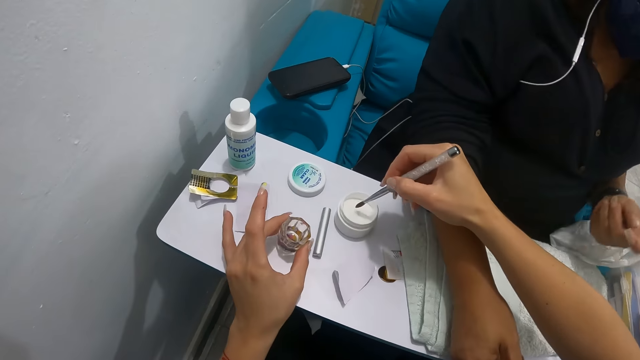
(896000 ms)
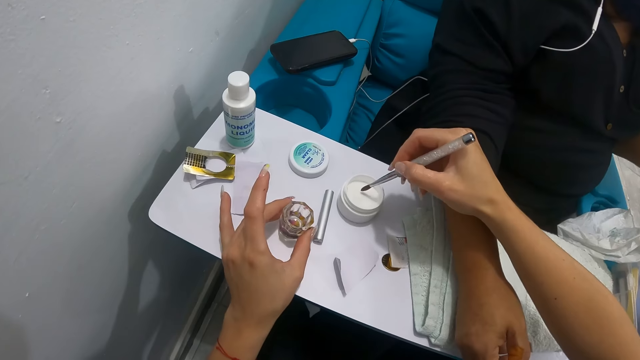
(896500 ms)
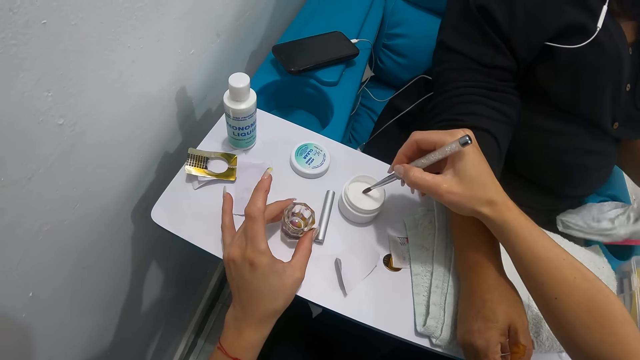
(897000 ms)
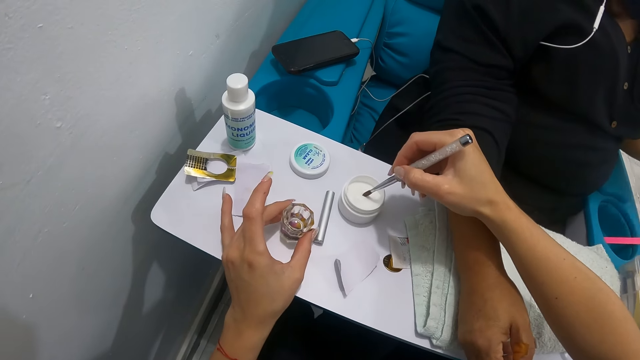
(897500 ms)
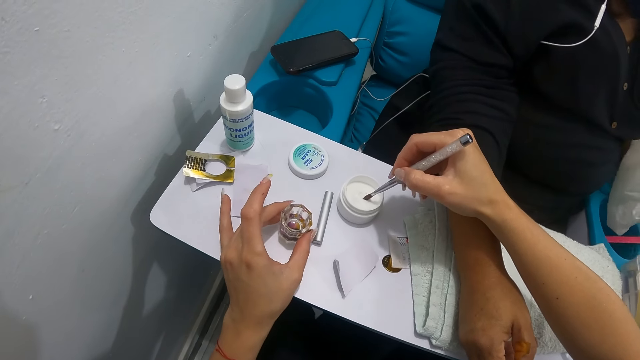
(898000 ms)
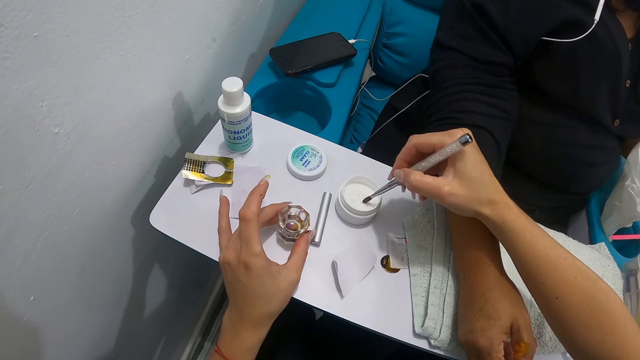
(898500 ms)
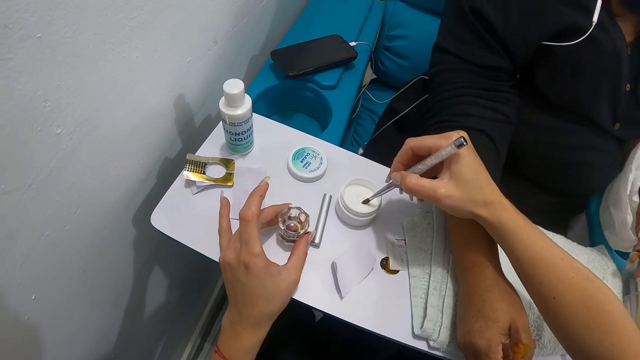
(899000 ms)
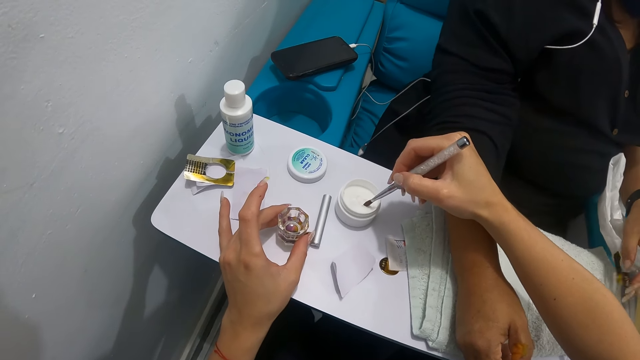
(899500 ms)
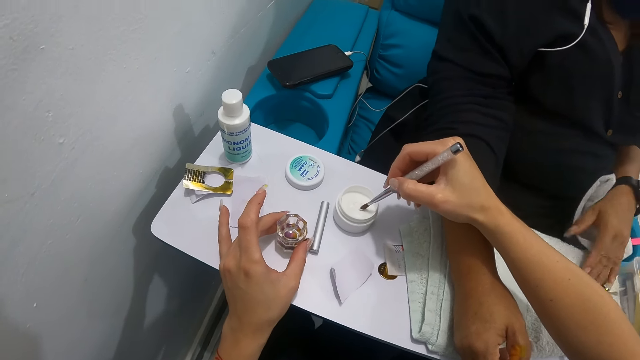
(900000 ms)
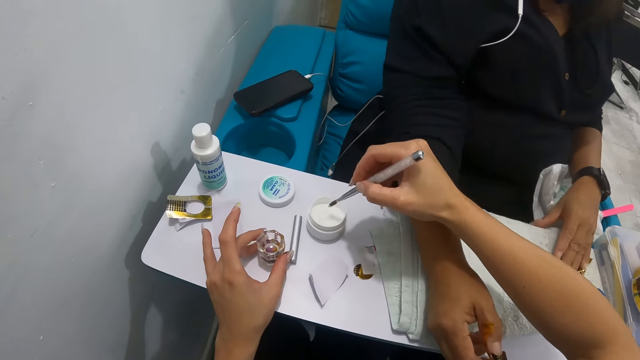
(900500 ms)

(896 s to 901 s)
The camera wearer drops the container on the table with her left hand. The woman moves her hand. The camera wearer dips the brush in the nail polish. The woman adjusts the plastic bag on the arm of the massage chair with her left hand. The camera wearer takes some nail powder from a nail powder container on the table with the nail brush in her right hand. The woman holds a paper bag and drops the paper bag. She drops the stripping tape in her left hand on the table. She drops the towel.

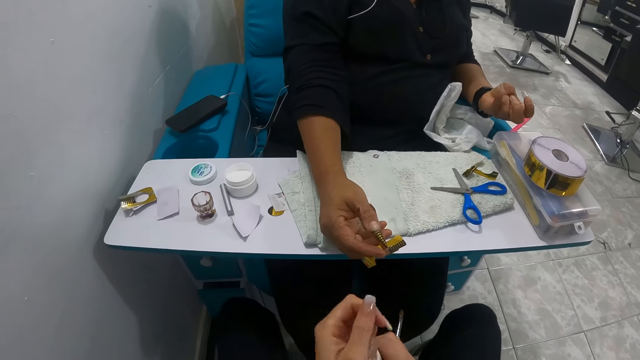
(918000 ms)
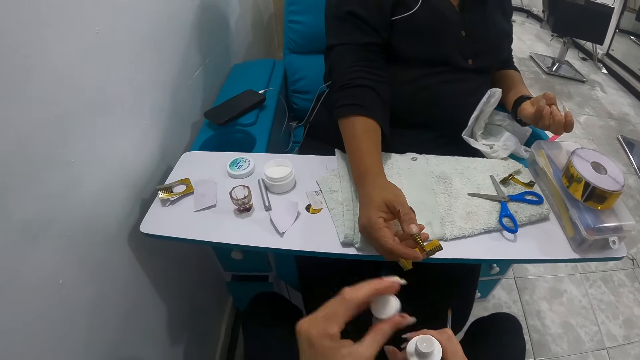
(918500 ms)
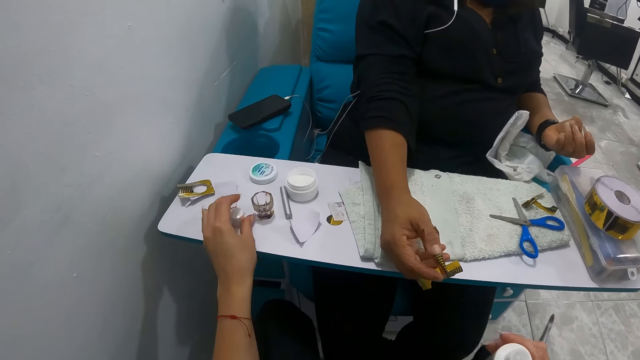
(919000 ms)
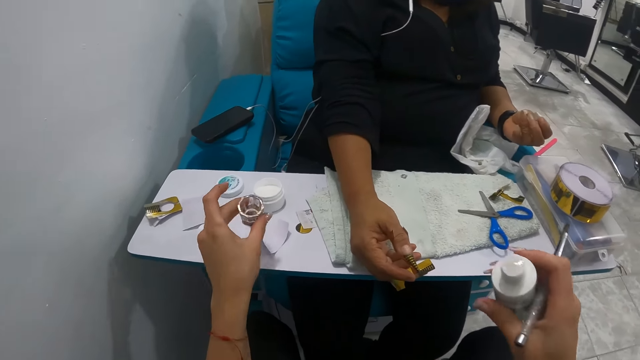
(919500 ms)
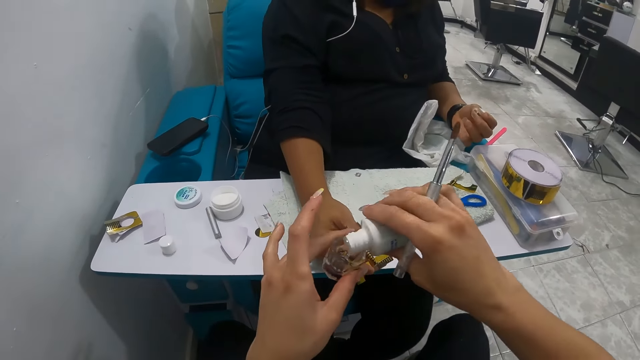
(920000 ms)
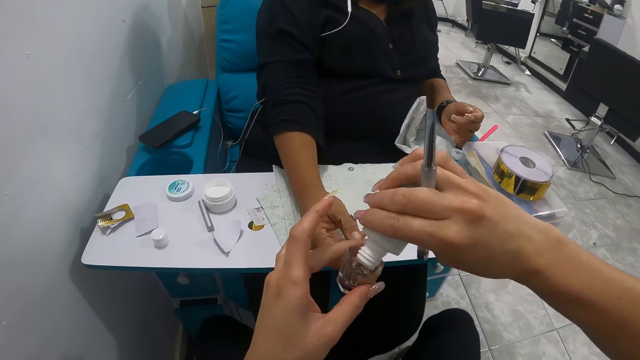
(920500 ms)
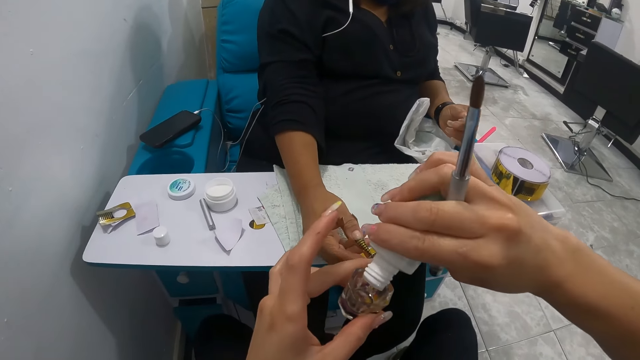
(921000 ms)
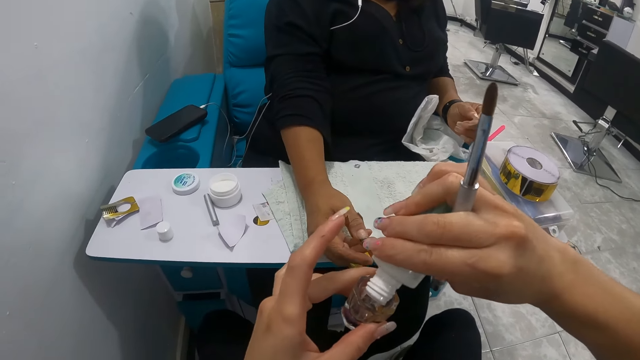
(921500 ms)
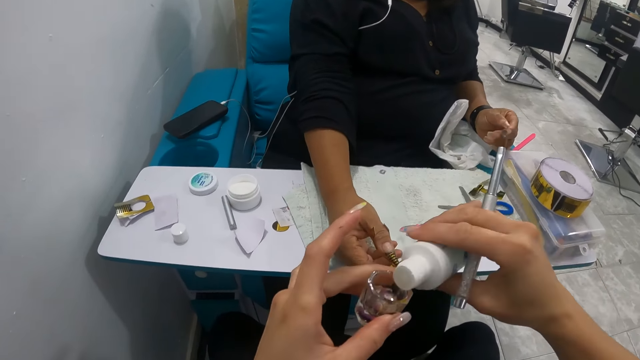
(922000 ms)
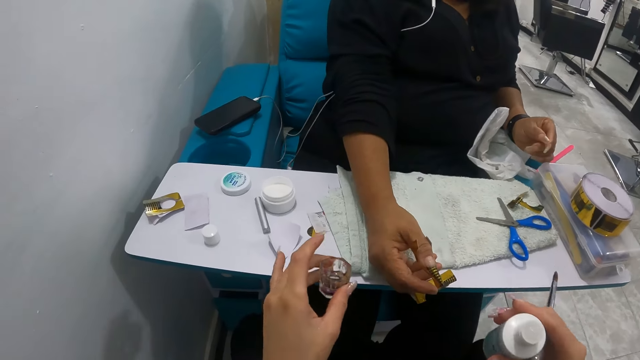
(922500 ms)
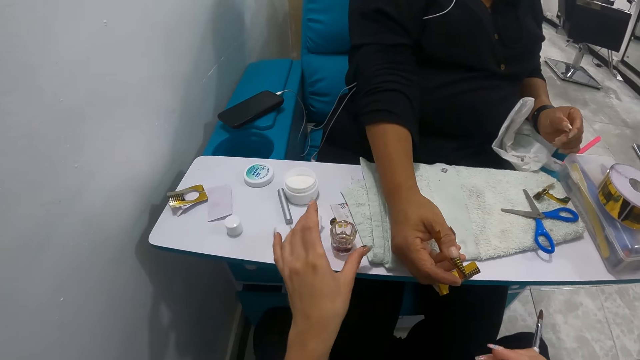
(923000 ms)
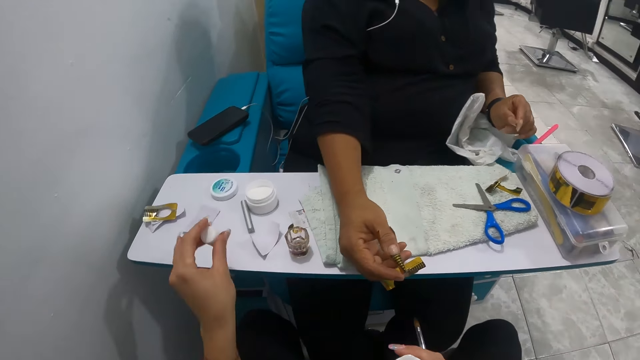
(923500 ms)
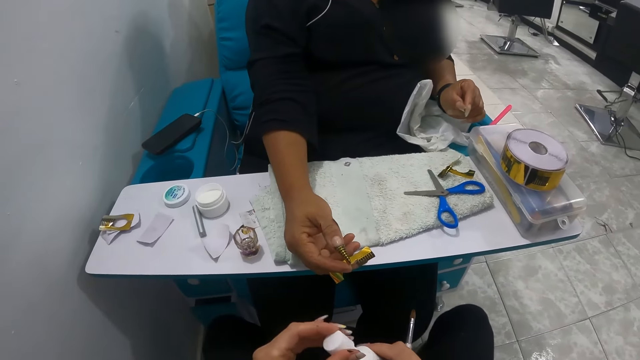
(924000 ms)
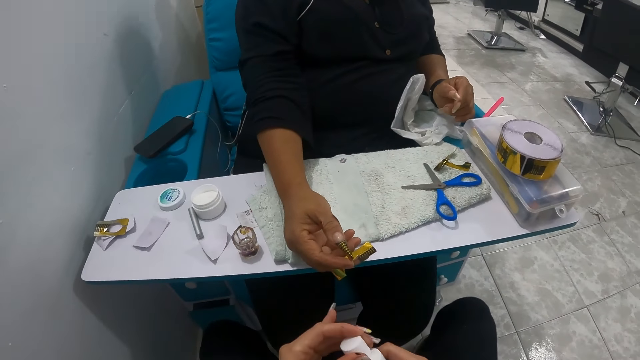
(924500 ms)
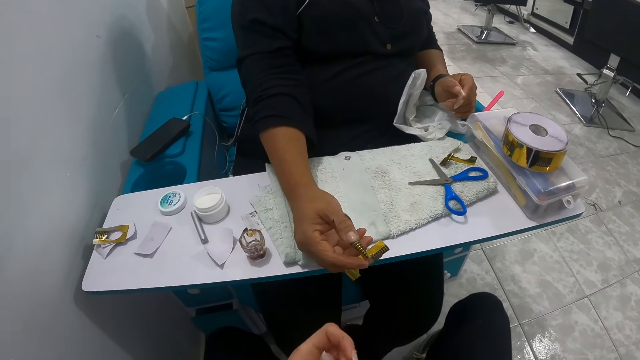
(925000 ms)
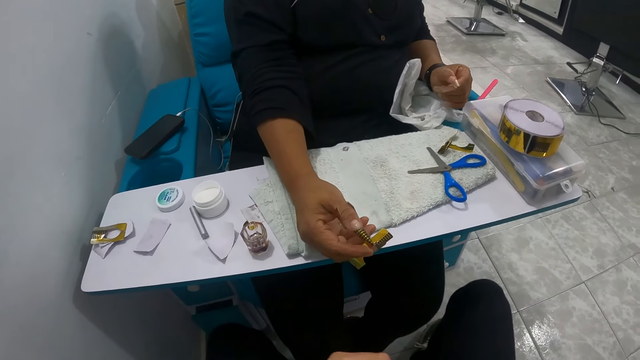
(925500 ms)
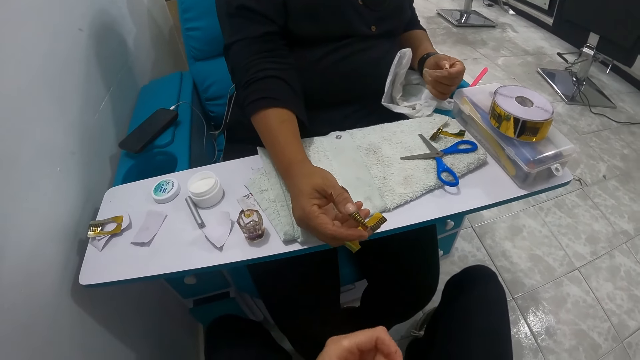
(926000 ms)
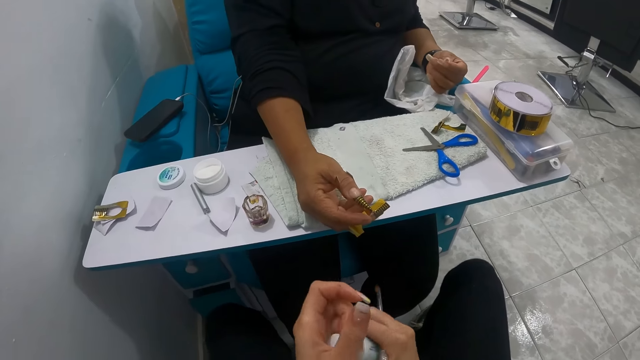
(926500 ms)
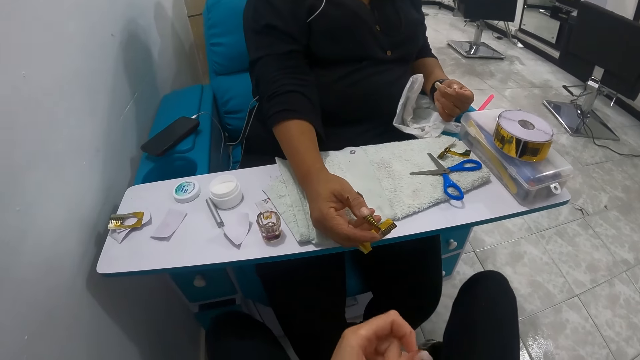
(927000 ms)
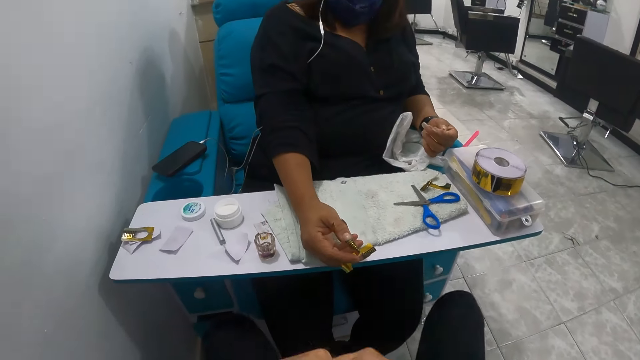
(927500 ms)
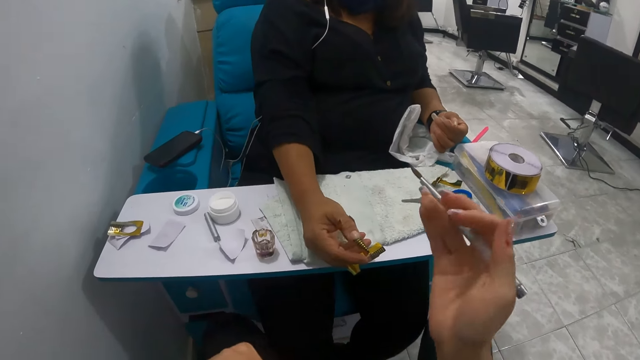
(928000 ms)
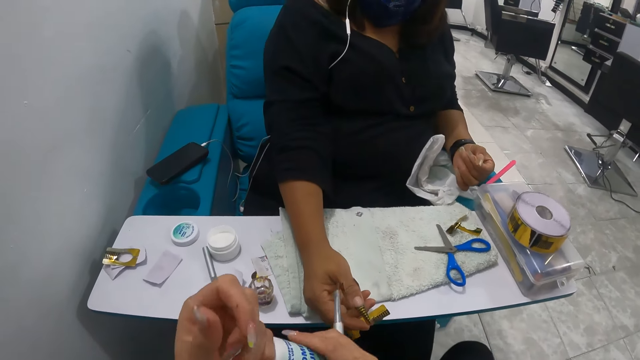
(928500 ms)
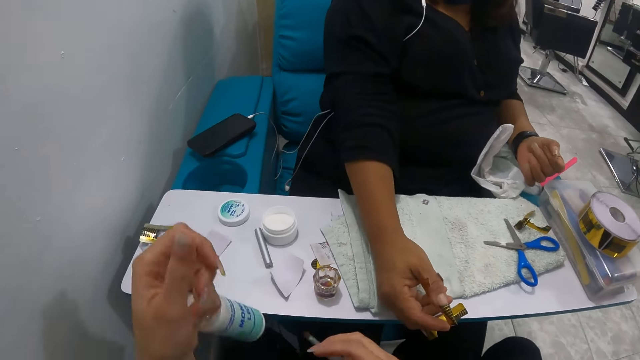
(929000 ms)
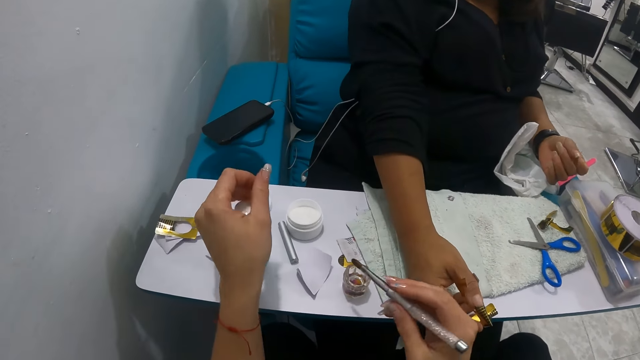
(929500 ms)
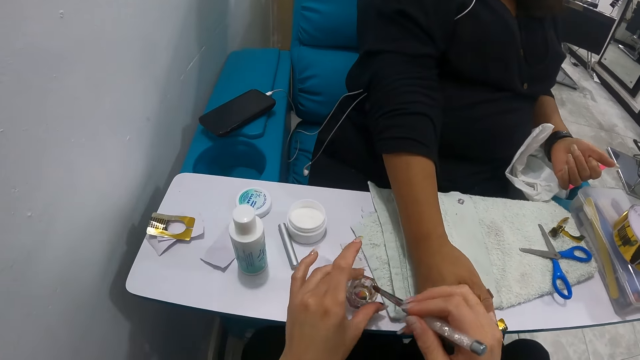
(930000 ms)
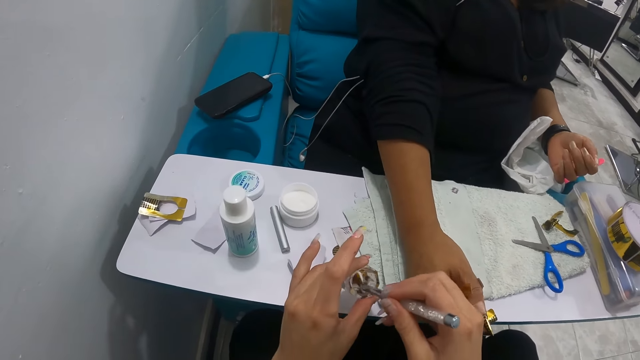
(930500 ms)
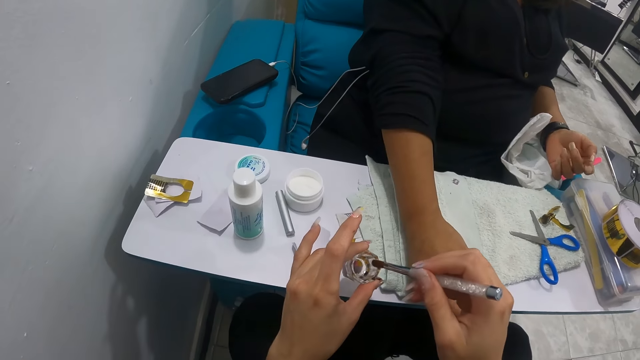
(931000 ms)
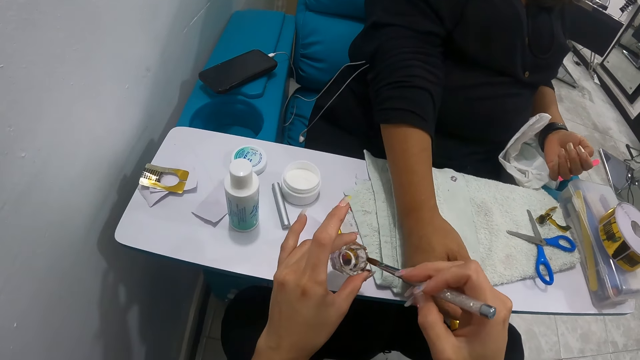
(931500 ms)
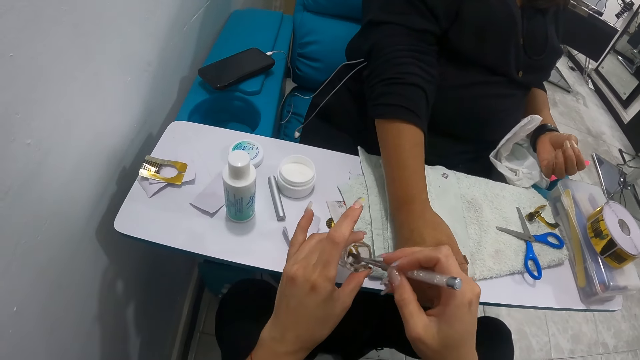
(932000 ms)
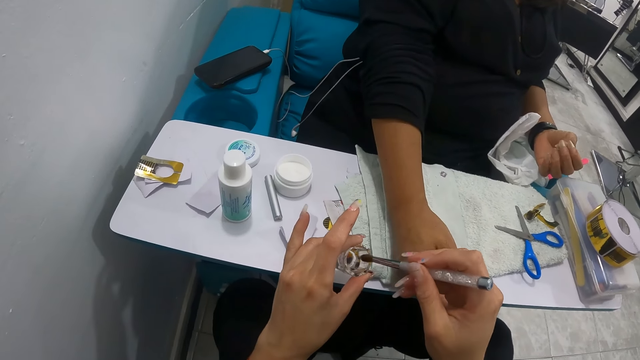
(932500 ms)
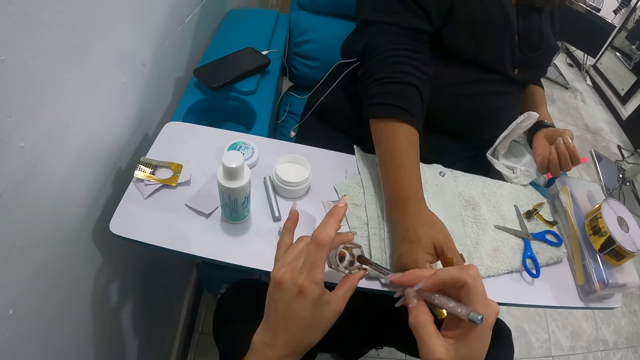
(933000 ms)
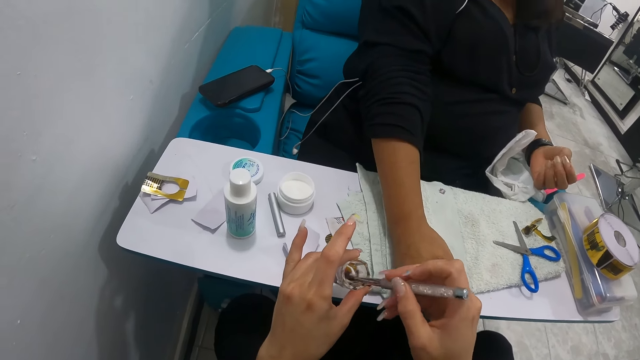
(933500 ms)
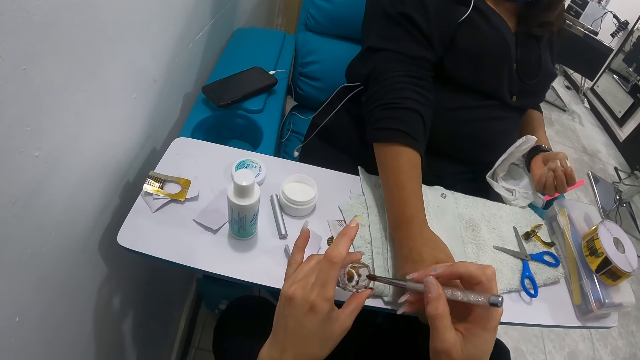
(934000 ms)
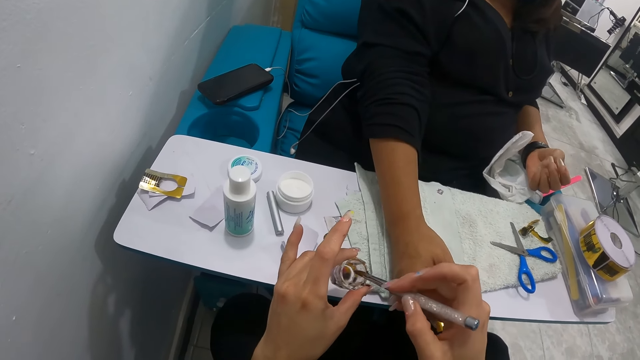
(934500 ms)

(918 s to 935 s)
The camera wearer drops the cover of the bottle of liquid monomer on the table with her left hand. She picks up the container or glass on the table with her left hand. She pours some liquid monomer from the bottle of liquid monomer in her right hand into the container in her left hand. She drops the container on the table with her left hand. She picks up the cover of the bottle of liquid monomer on the table with her left hand. She closes the cover of the bottle of liquid monomer with her left hand. She drops the bottle of liquid monomer on the table with her left hand. She picks up the container on the table with her left hand. She dips the nail art brush in the glass. She takes some liquid monomer in the container in her left hand with the nail brush in her right hand. She rinses the brush. She removes something from the brush.
